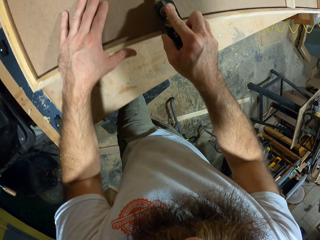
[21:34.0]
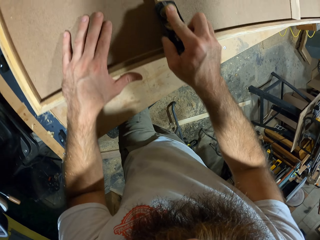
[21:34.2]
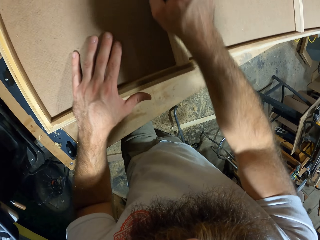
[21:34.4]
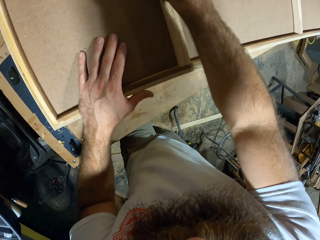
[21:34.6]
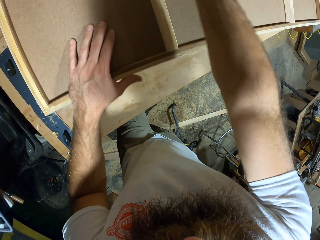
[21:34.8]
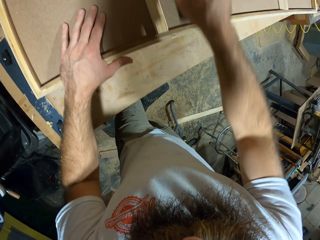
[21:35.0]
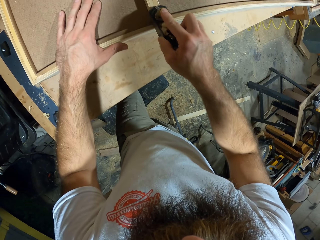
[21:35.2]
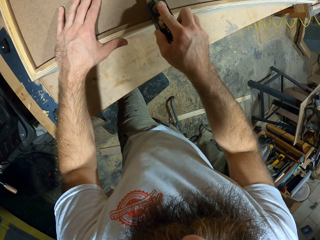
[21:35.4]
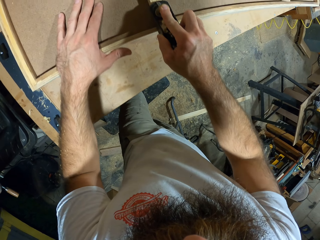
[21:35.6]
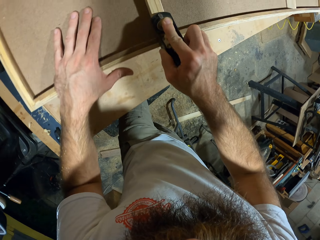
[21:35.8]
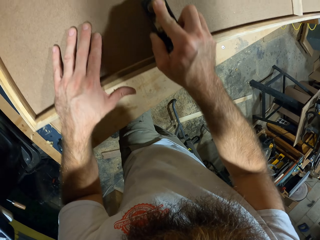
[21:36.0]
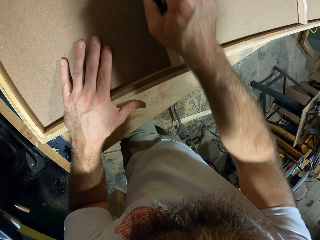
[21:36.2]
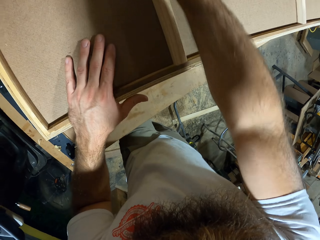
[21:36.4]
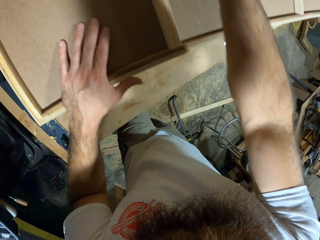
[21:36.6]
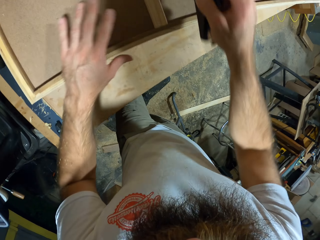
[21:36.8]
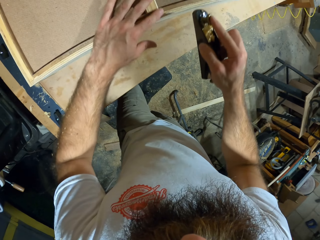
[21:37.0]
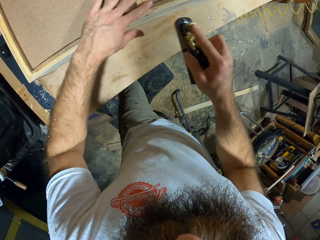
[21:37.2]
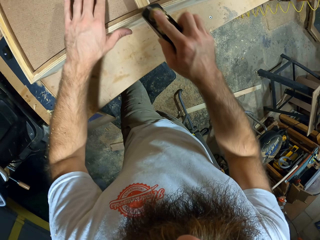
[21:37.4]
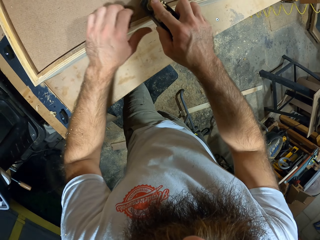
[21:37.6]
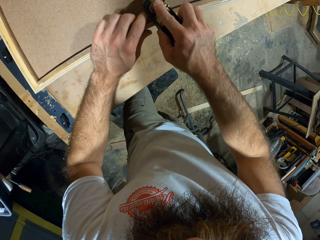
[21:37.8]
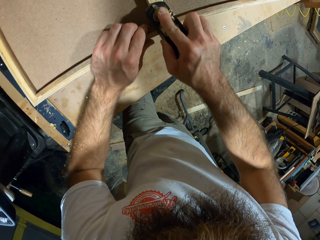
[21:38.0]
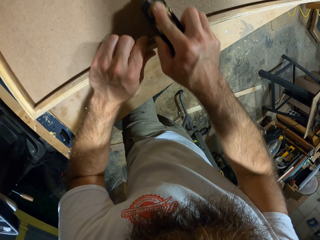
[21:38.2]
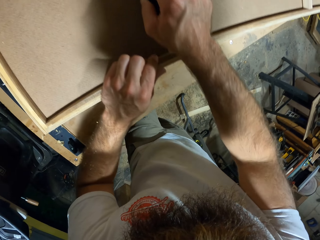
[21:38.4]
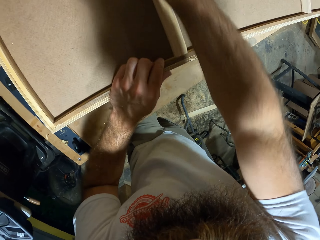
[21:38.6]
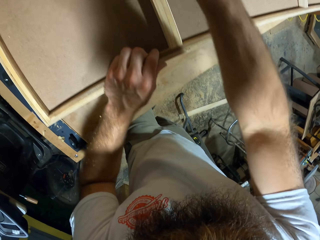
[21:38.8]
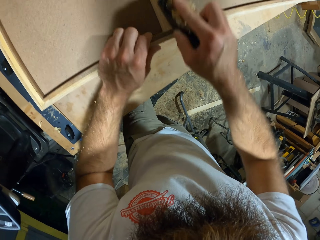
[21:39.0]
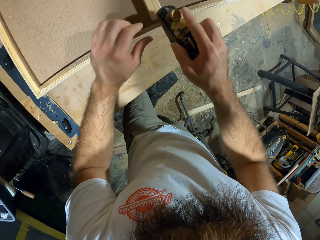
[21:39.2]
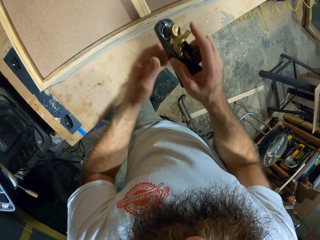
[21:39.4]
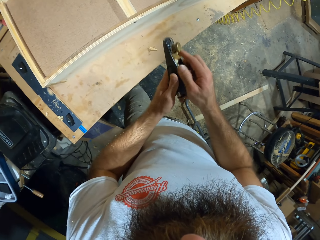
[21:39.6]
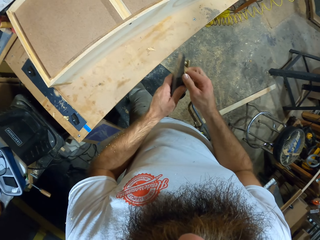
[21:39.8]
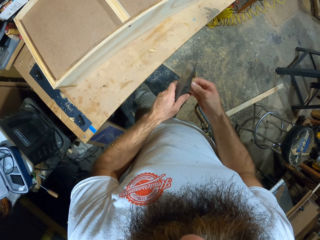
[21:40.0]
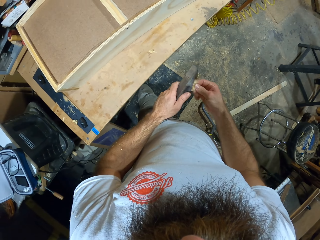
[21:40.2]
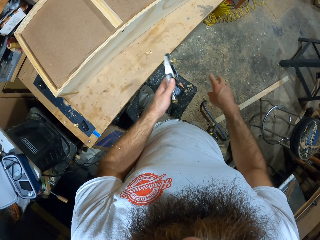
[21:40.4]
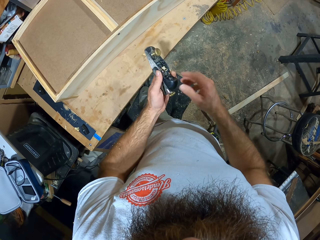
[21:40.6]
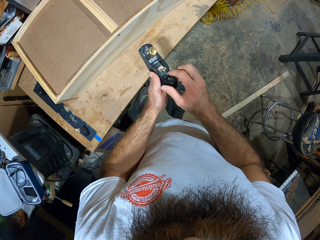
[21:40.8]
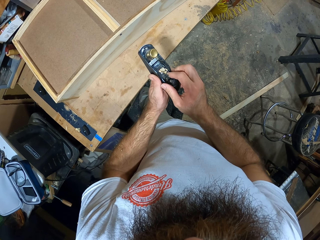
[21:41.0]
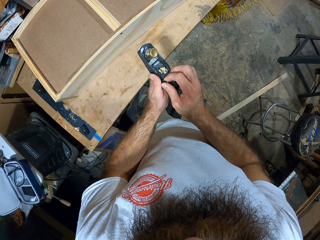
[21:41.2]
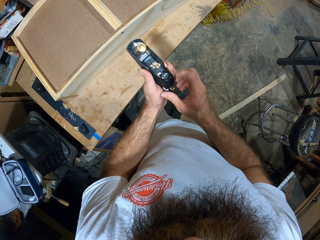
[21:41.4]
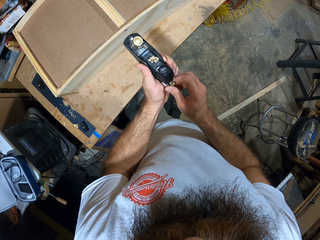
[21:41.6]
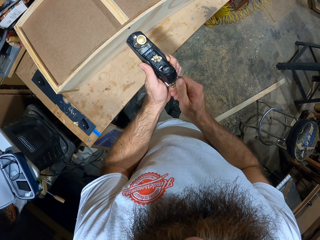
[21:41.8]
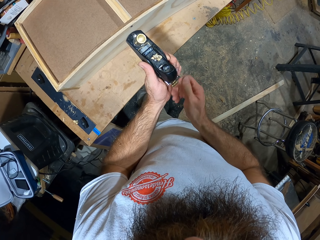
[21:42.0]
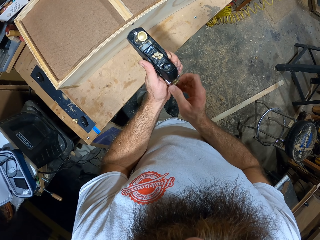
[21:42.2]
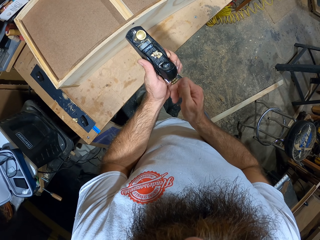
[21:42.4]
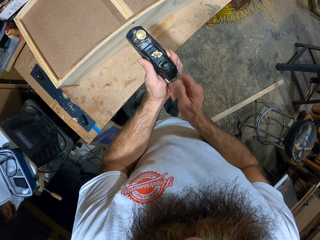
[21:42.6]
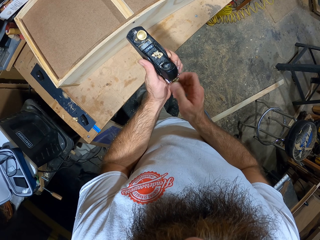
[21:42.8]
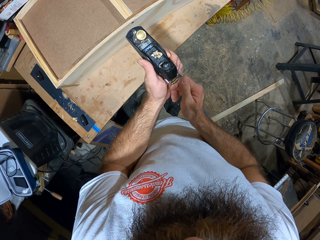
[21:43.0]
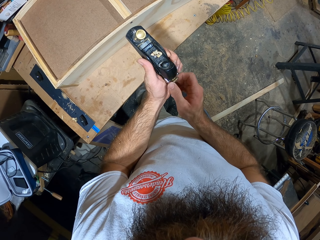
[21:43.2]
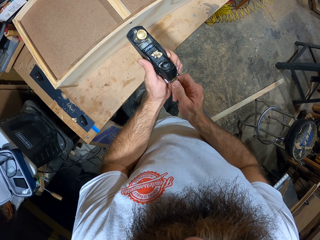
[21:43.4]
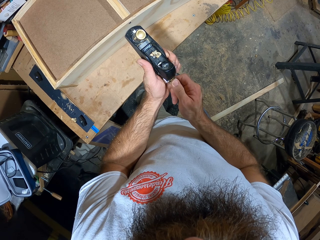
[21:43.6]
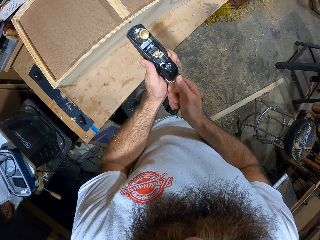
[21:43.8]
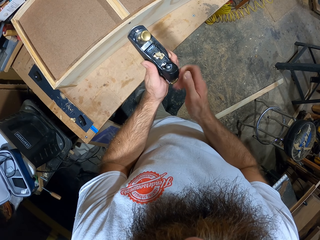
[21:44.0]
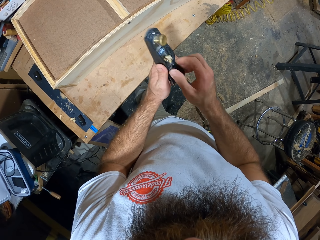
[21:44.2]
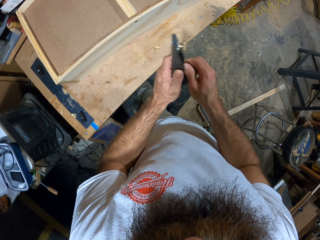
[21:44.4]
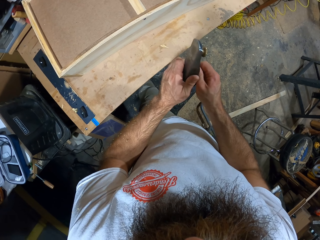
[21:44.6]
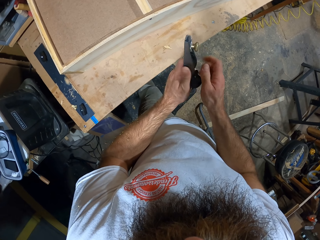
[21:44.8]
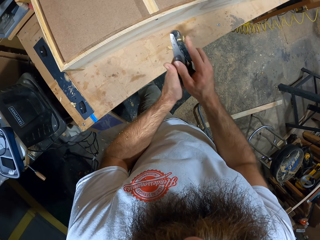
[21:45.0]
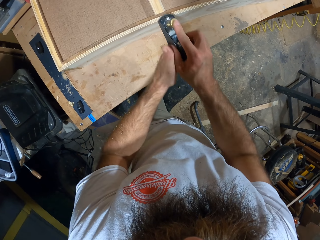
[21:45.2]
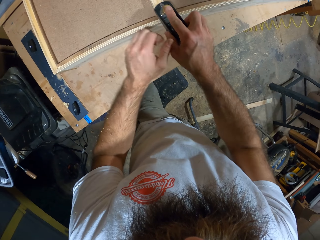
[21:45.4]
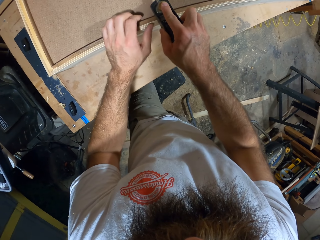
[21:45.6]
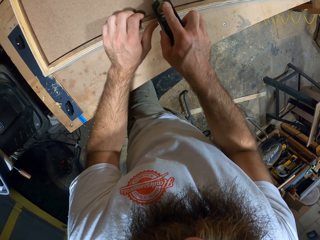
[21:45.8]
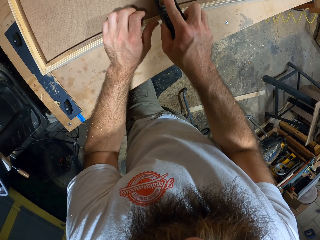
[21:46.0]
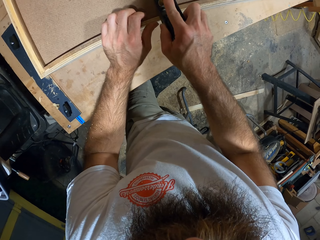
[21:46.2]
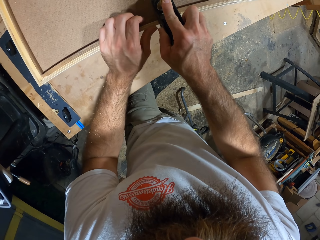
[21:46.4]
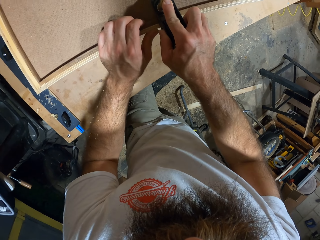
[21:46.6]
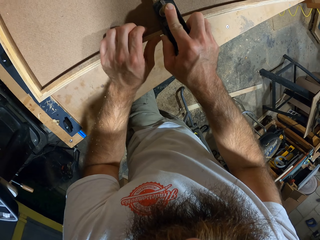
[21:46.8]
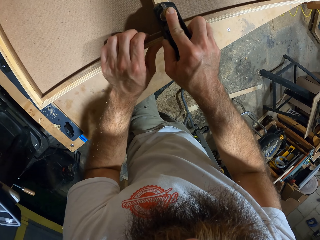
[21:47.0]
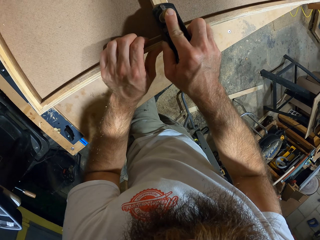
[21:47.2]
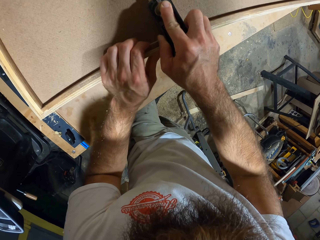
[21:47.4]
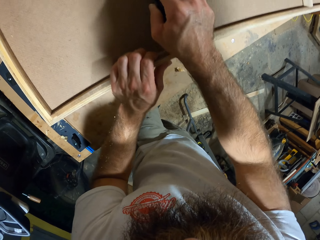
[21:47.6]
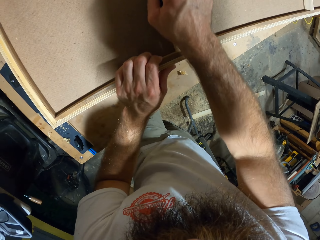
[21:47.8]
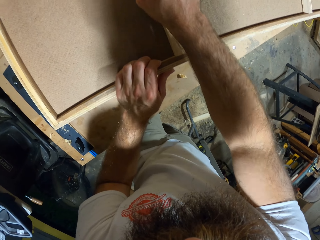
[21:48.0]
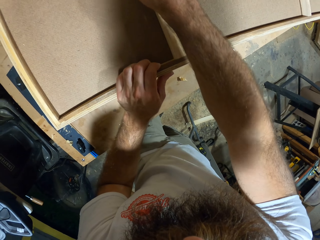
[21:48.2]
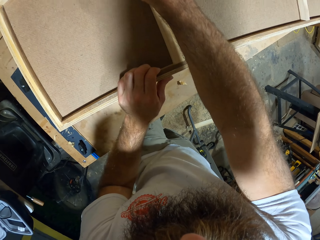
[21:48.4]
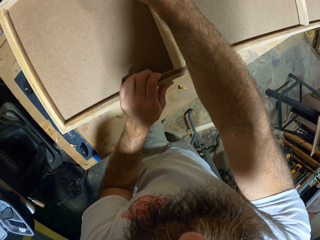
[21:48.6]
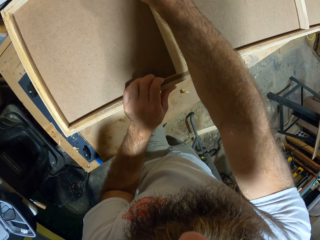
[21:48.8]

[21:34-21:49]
The camera wearer wipes the woodwork with his left hand. He smoothens the woodwork with the hand planer in his right hand. He adjusts the hand planer with both hands. He removes the dirt. He holds the woodwork with his left hand. He smoothens the woodwork with the hand planer in his right hand.

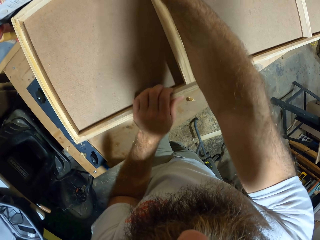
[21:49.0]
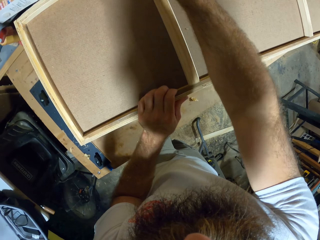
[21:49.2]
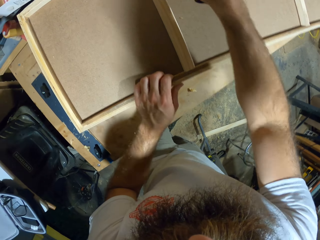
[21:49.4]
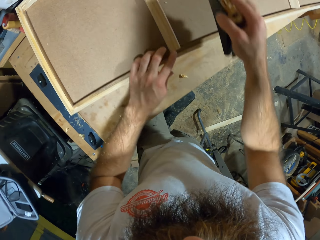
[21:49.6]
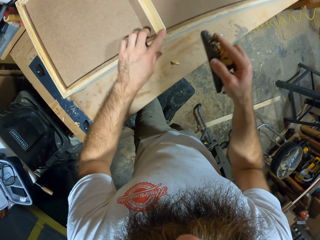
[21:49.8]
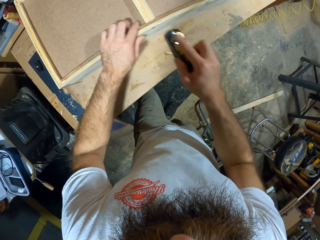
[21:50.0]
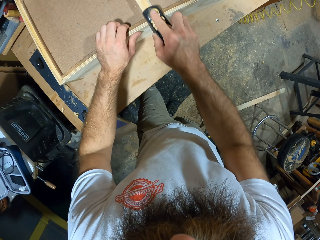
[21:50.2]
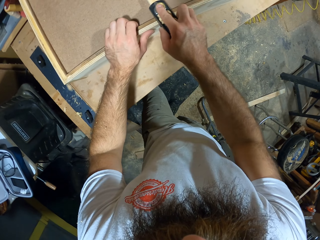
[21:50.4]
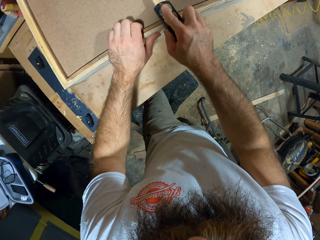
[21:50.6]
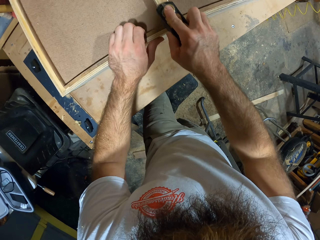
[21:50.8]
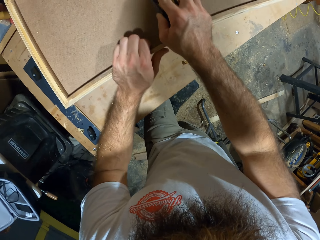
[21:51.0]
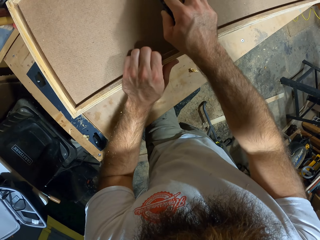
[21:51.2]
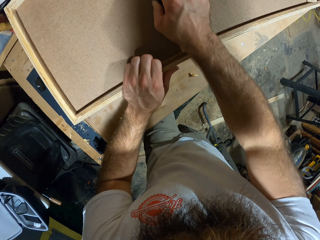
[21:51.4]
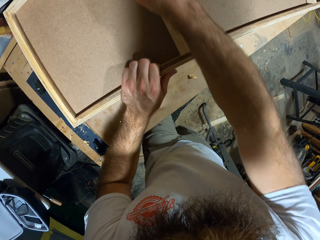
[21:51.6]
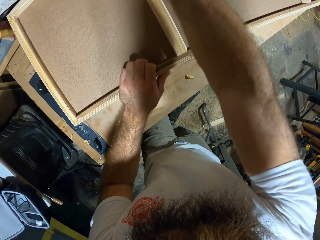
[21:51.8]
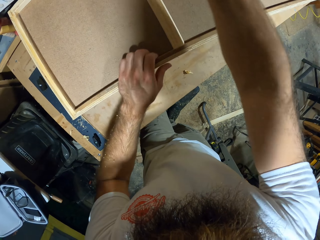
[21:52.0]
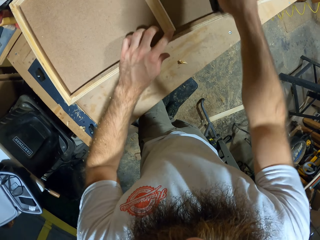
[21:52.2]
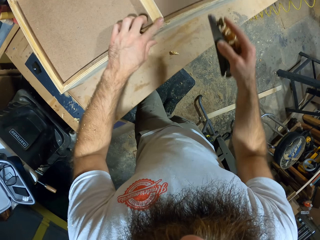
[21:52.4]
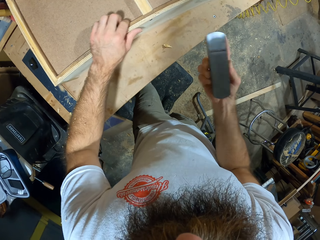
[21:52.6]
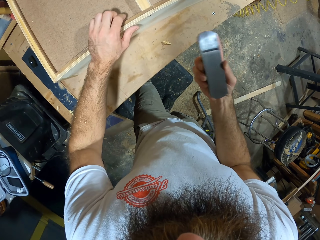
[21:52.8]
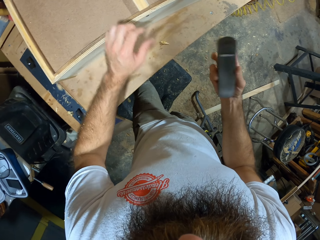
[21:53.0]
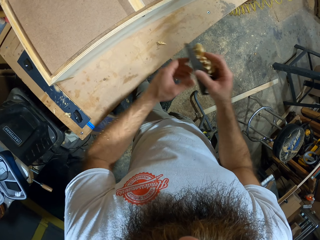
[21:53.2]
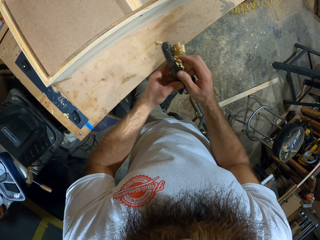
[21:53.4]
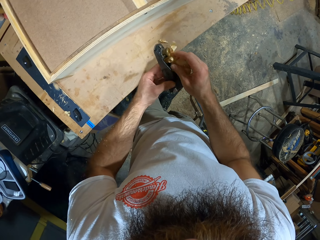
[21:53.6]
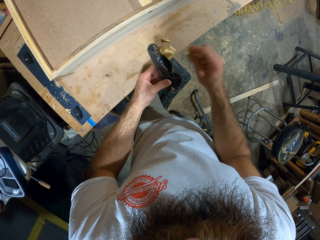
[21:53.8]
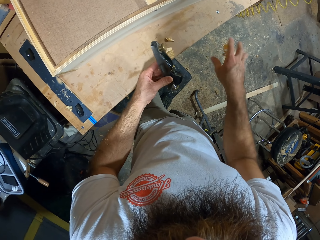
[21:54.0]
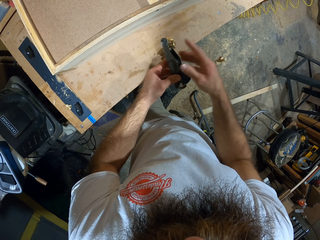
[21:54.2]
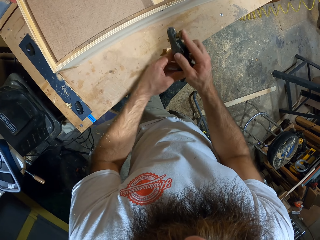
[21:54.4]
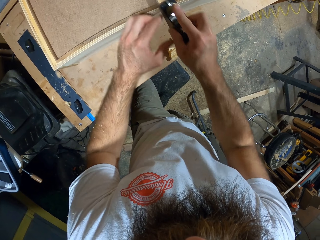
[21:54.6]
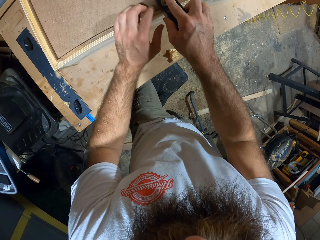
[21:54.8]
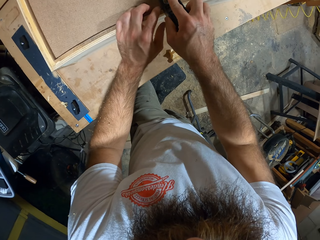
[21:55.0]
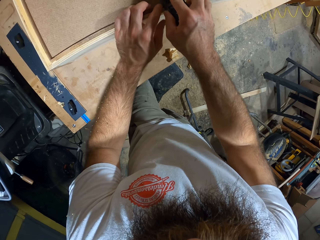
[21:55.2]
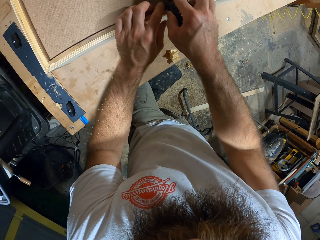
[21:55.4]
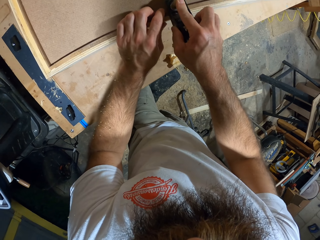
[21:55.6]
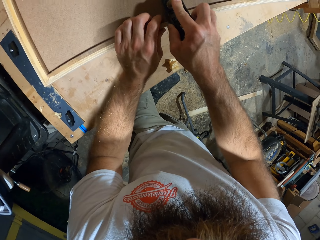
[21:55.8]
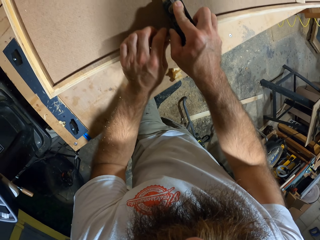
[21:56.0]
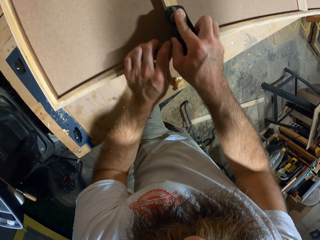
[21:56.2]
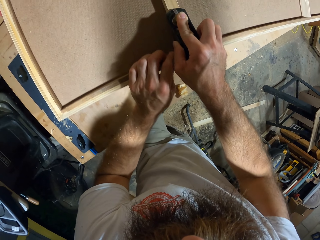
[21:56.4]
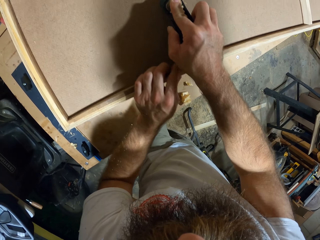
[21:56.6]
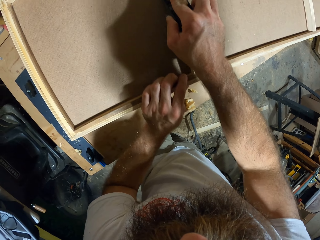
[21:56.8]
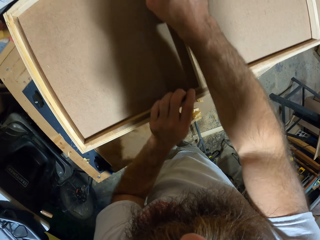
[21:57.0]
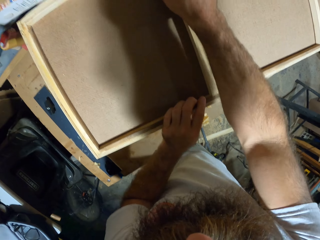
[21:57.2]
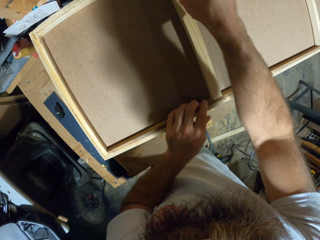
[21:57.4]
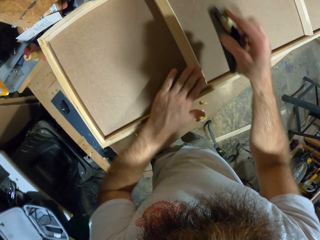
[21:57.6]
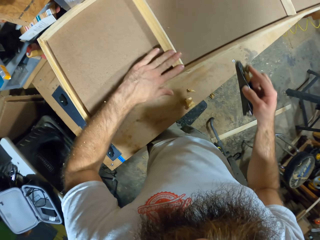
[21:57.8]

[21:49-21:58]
The camera wearer removes wood shavings from the hand planer with both hands. He holds the woodwork with his left hand. He smoothens the woodwork with the hand planer in his right hand.
